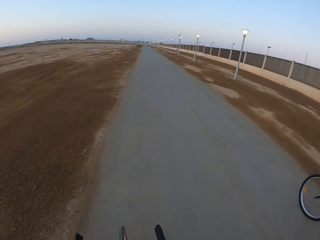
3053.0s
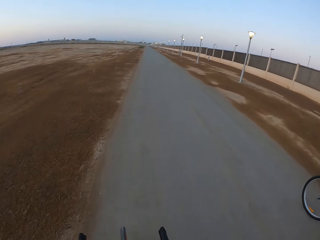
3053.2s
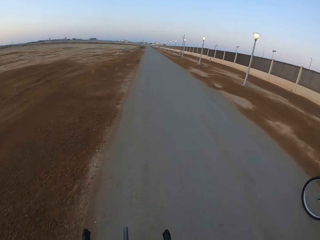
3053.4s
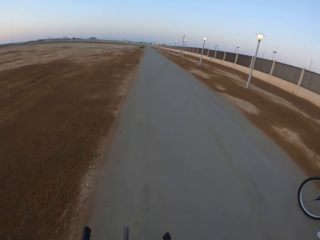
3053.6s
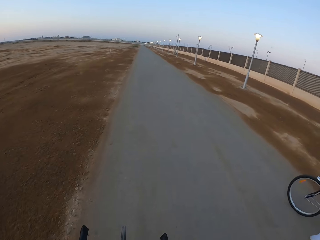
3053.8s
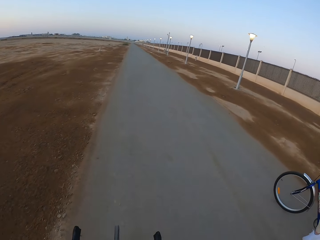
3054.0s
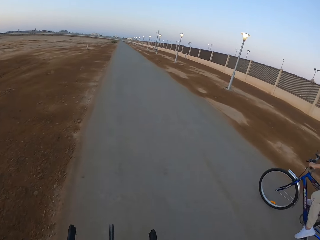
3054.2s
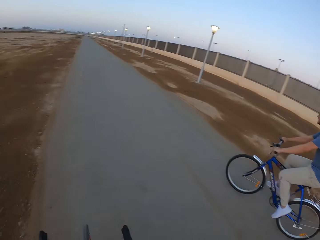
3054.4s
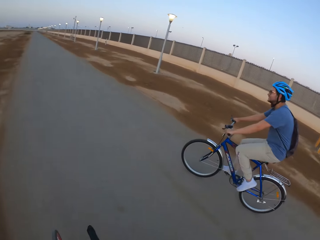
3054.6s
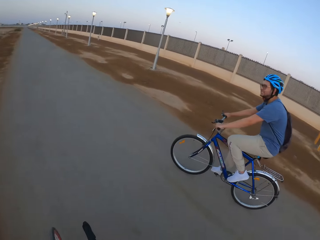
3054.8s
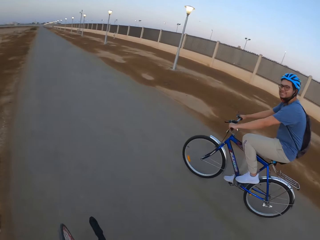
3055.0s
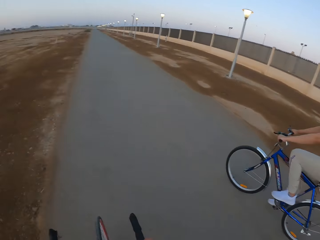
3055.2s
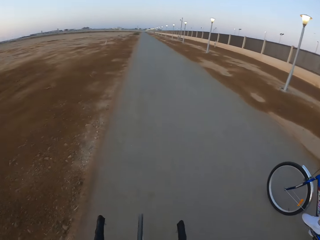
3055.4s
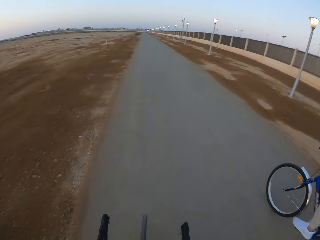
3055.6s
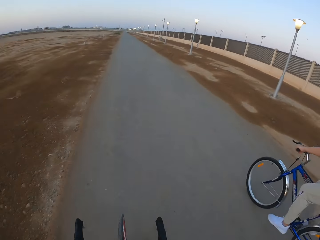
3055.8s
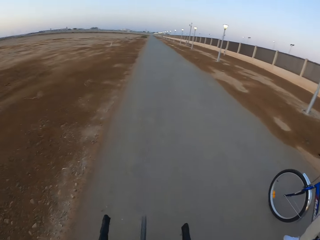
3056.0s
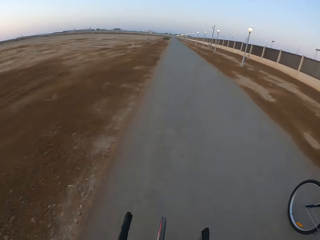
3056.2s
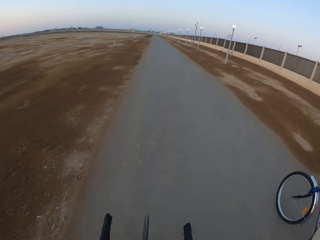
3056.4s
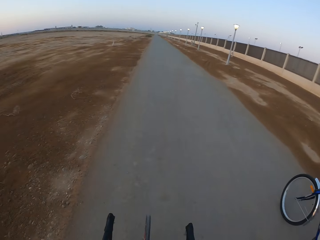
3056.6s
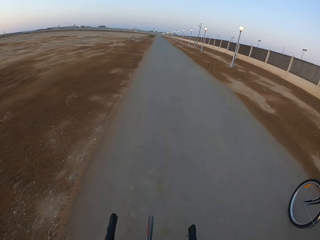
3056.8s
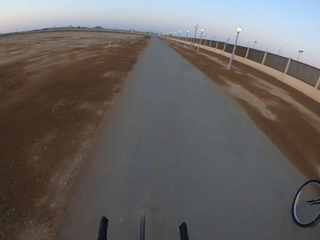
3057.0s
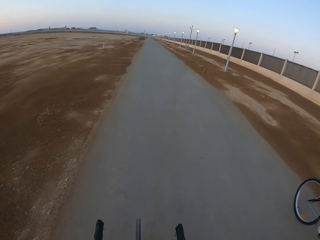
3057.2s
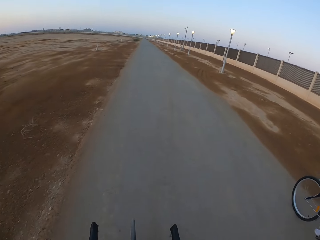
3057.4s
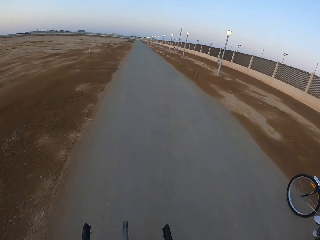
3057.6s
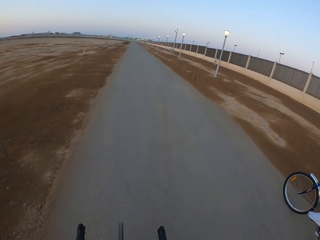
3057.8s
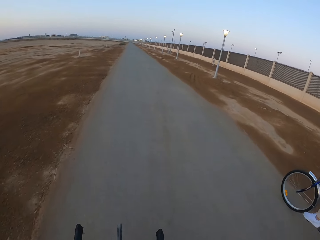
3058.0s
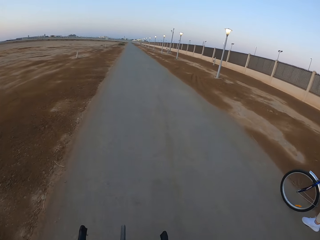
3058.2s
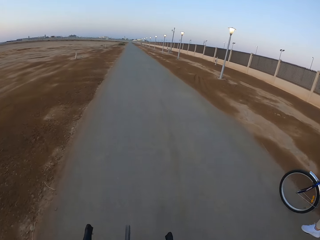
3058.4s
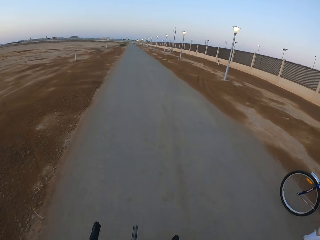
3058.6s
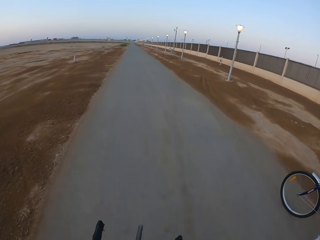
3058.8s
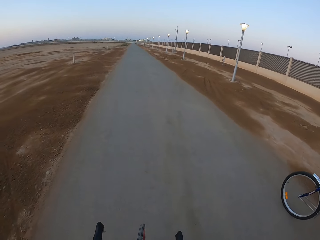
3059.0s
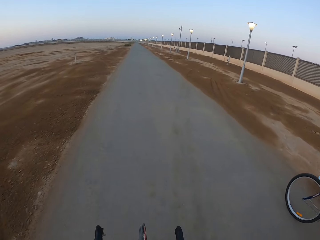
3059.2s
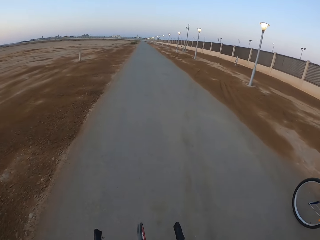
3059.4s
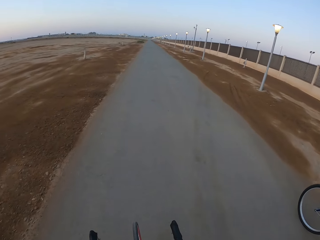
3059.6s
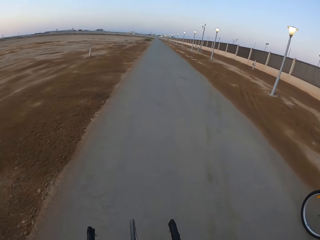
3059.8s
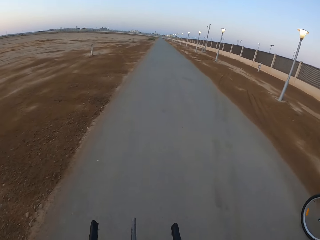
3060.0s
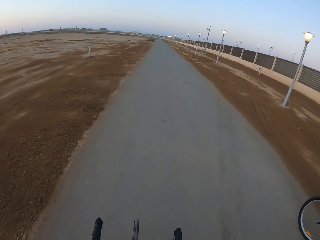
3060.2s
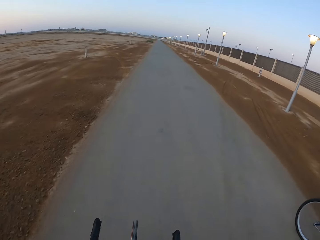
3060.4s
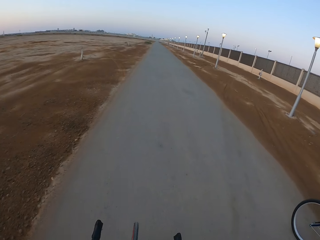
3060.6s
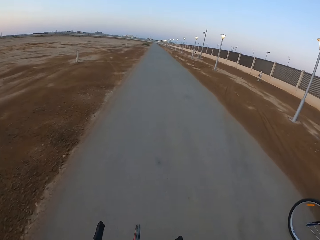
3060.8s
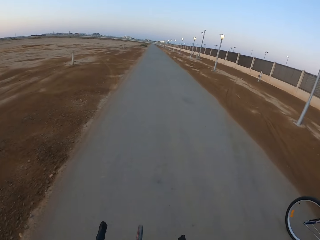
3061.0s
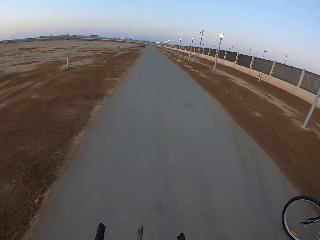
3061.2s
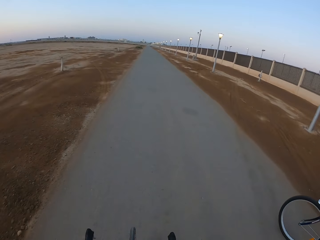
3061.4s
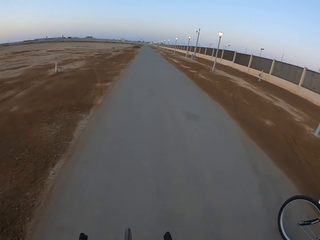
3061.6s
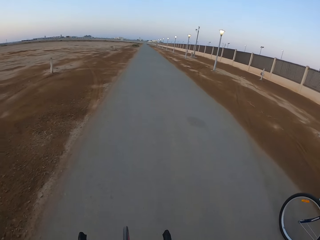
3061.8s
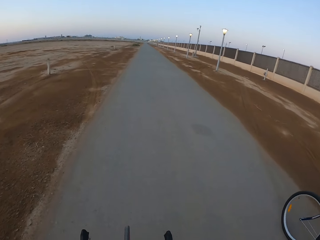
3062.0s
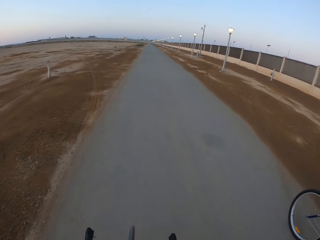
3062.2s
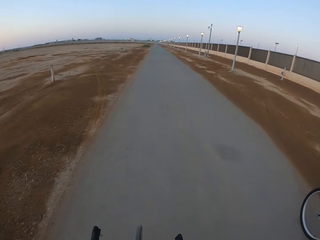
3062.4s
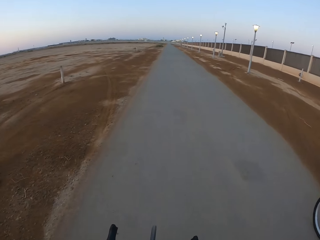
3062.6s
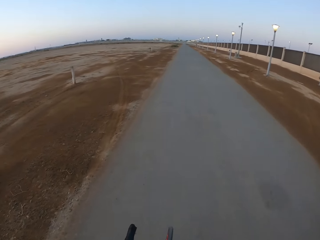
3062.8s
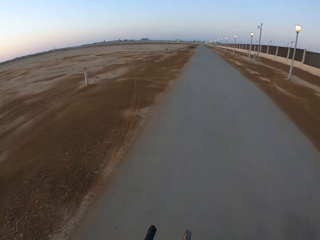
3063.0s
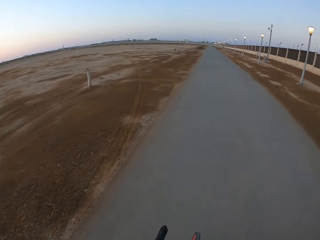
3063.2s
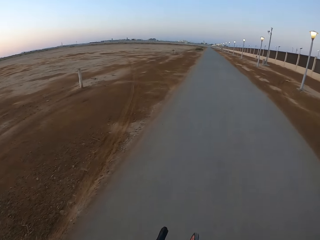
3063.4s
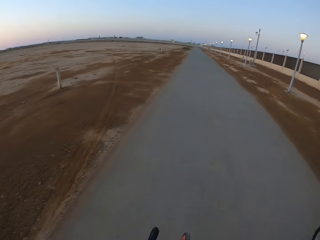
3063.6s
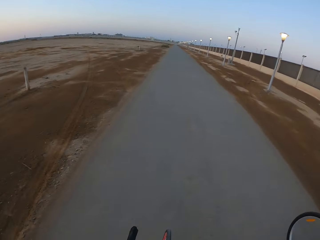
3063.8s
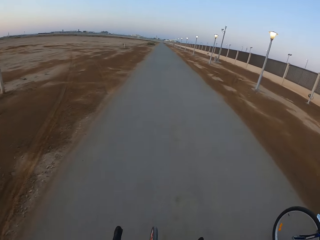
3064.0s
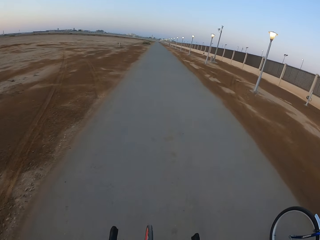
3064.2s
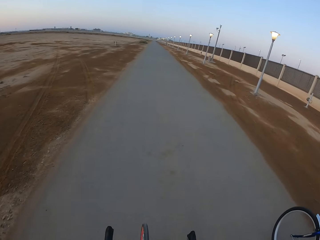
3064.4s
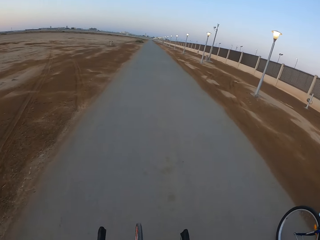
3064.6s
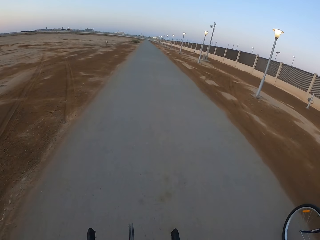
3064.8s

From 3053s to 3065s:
A man rides the bicycle. The camera wearer rides the bicycle.

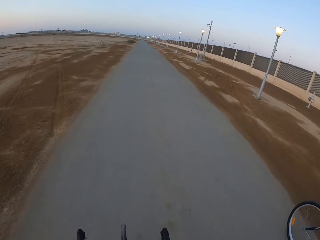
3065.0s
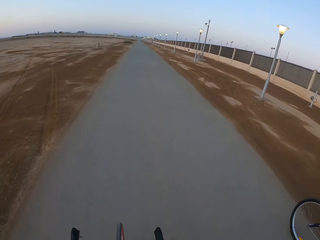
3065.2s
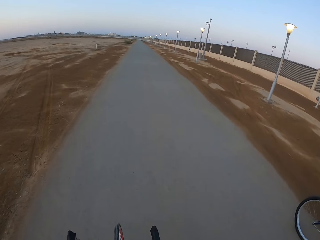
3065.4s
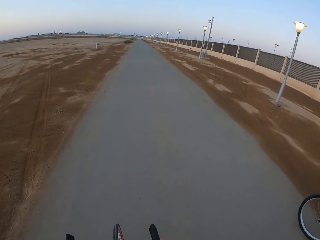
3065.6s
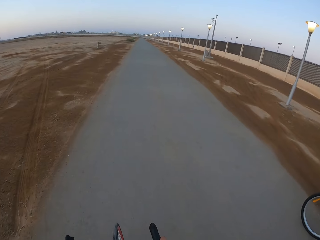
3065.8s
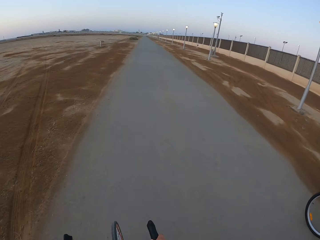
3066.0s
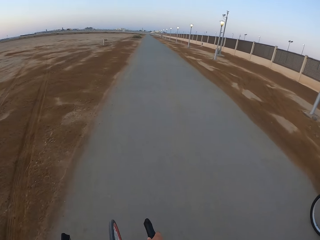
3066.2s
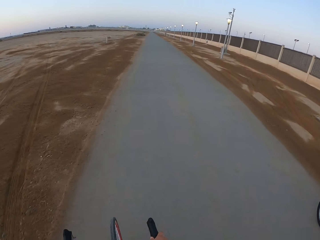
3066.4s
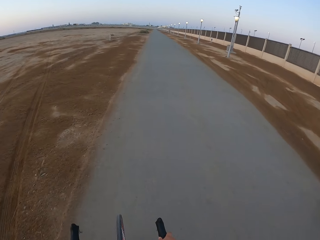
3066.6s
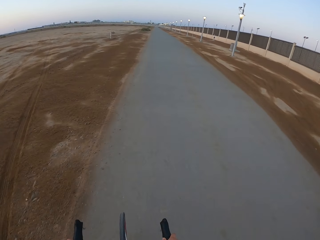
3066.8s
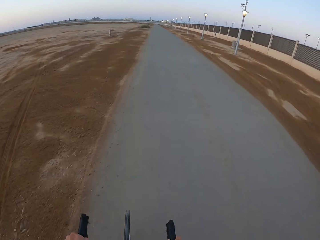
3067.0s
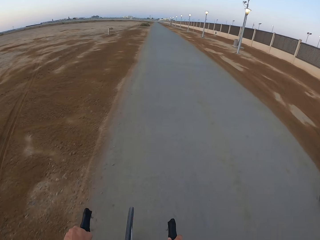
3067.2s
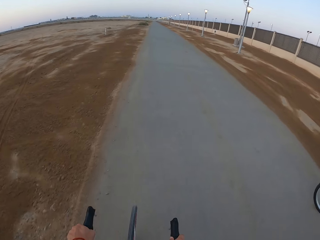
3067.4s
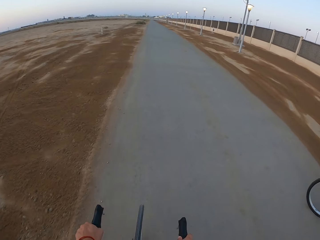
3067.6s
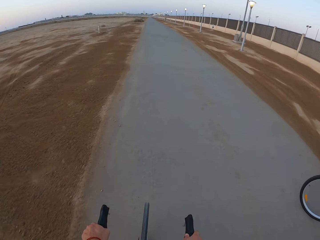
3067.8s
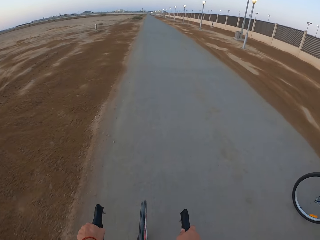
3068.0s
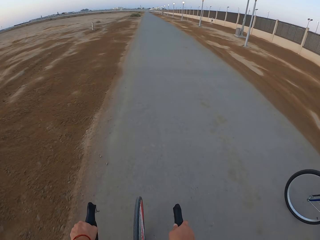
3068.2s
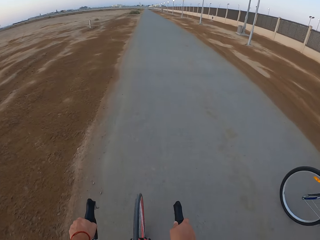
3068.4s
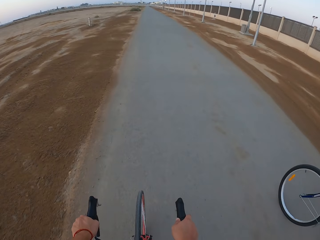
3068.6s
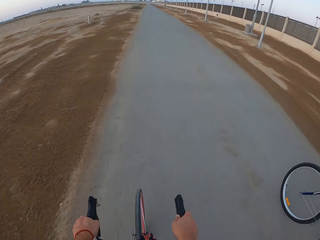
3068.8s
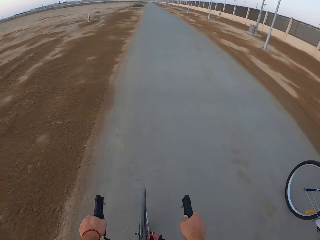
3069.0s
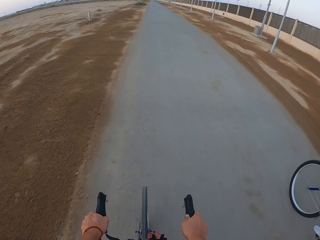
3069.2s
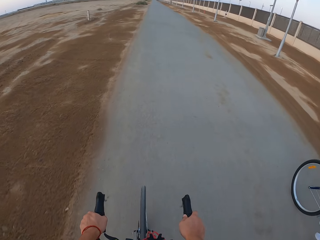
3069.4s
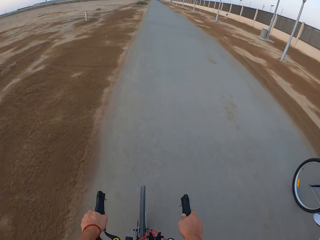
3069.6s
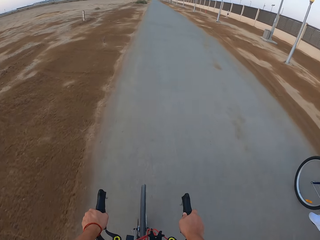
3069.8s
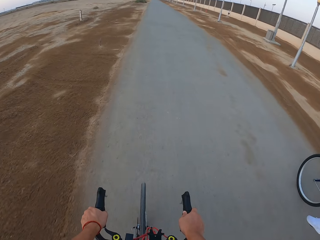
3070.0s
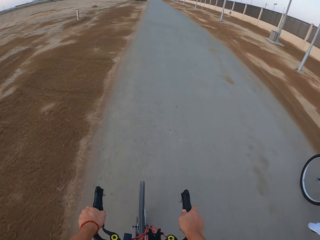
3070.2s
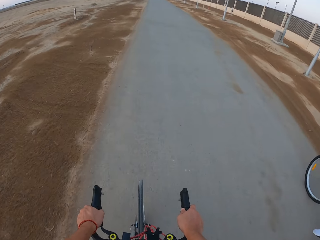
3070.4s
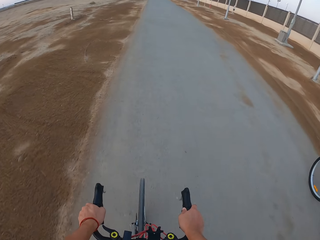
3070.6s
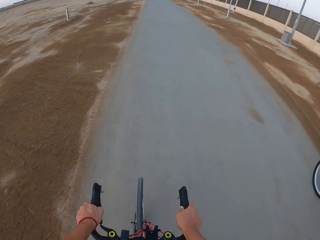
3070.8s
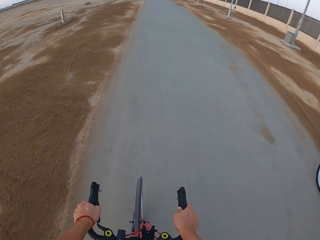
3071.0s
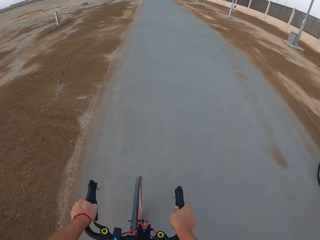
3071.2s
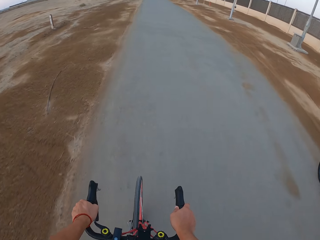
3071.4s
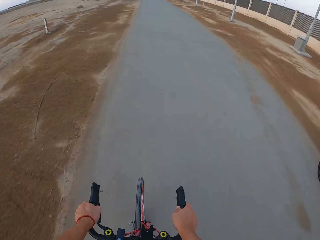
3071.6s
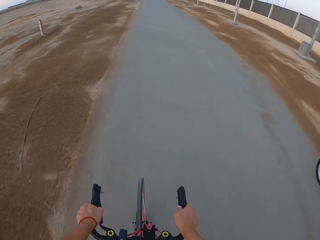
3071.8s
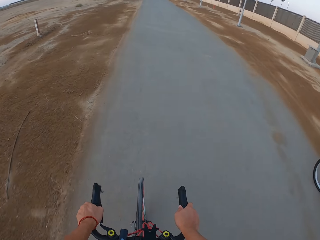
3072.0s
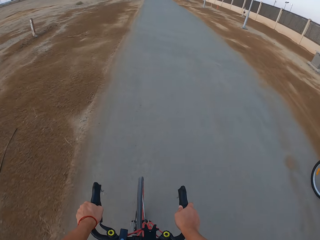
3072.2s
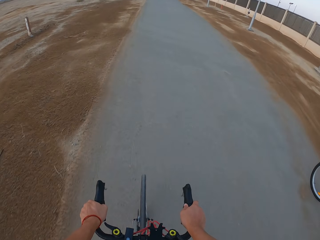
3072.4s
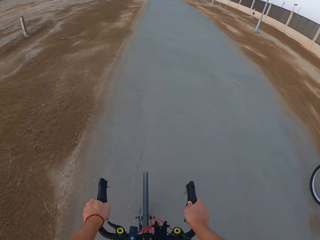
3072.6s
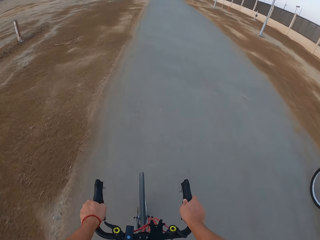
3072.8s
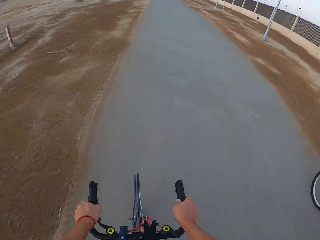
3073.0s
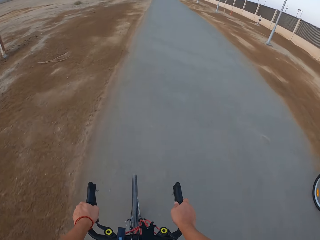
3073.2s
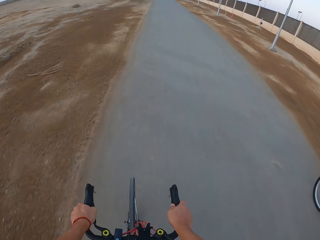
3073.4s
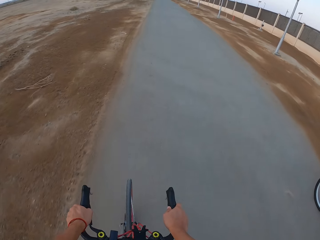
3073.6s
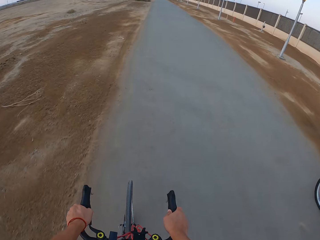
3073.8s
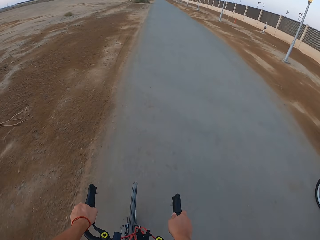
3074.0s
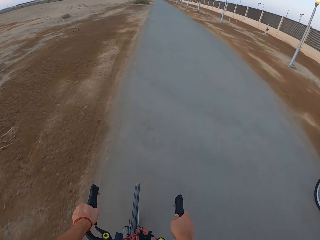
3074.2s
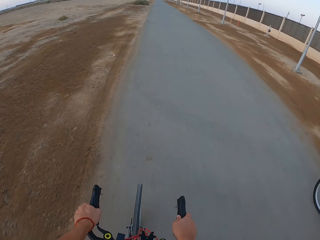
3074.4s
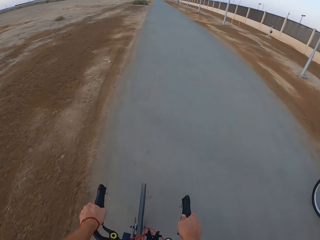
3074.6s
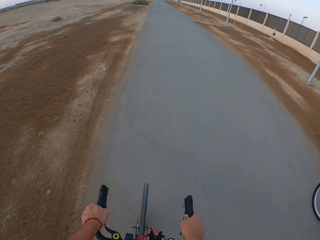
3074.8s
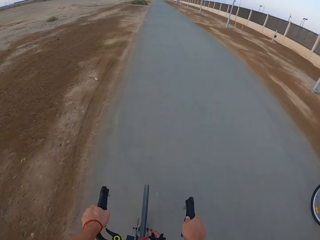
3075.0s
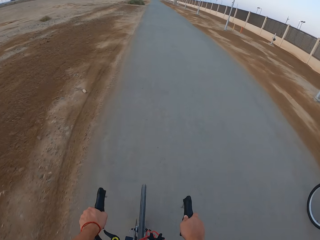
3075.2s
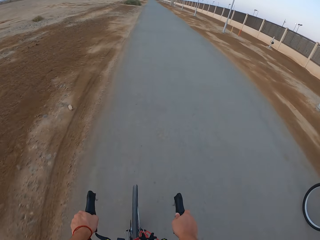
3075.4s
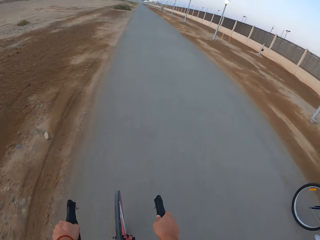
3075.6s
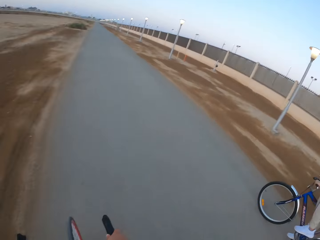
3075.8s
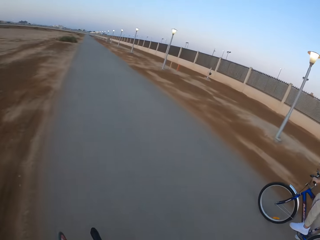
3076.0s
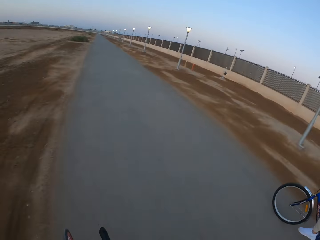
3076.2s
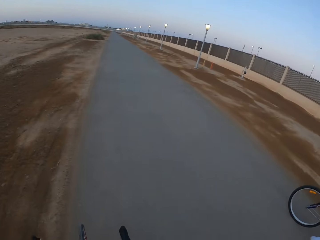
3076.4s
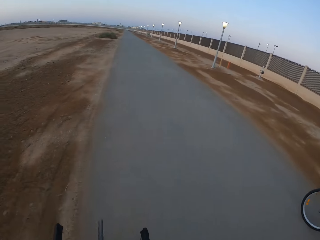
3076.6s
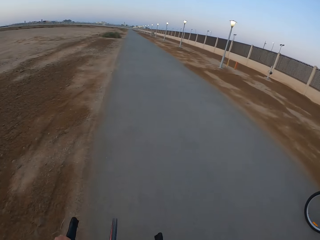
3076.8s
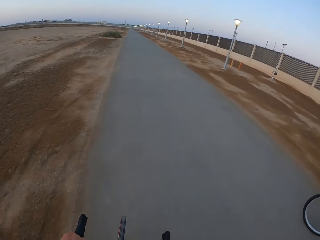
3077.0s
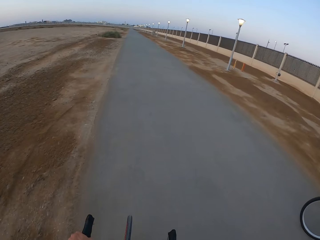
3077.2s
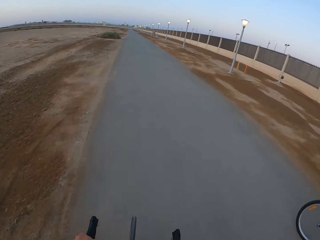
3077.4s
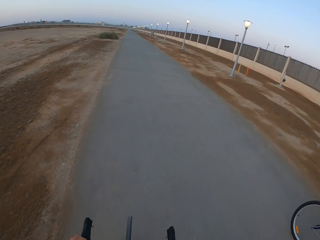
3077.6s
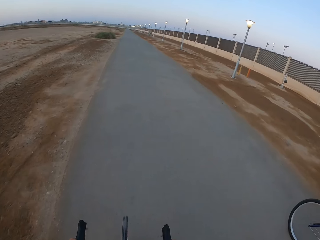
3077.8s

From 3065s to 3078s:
A man rides the bicycle.
